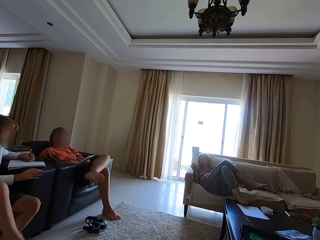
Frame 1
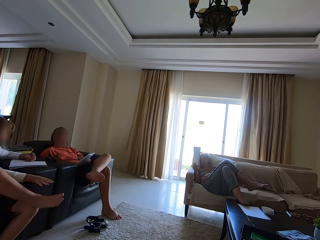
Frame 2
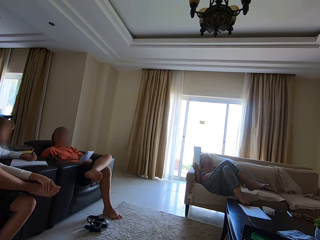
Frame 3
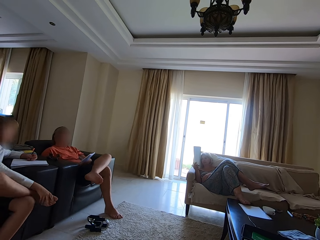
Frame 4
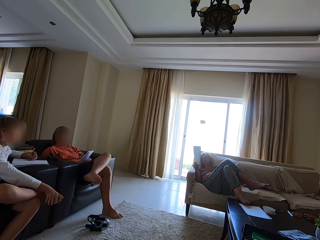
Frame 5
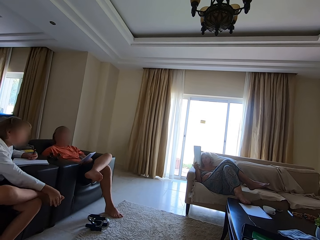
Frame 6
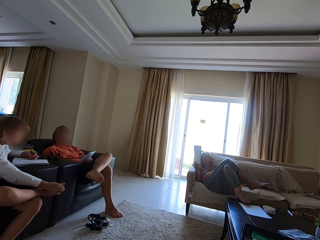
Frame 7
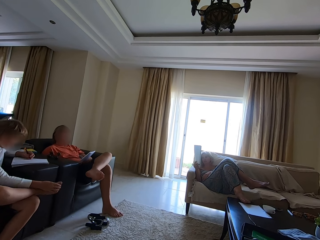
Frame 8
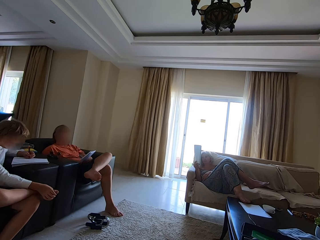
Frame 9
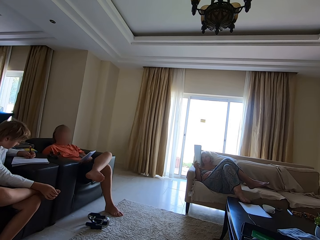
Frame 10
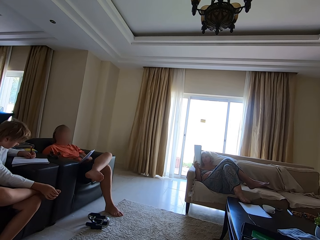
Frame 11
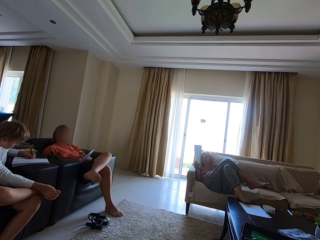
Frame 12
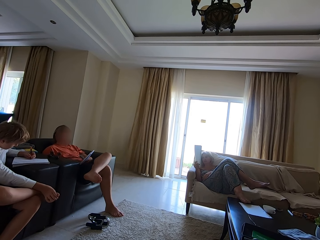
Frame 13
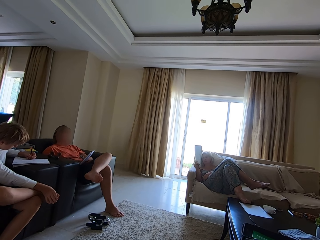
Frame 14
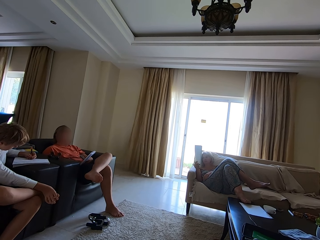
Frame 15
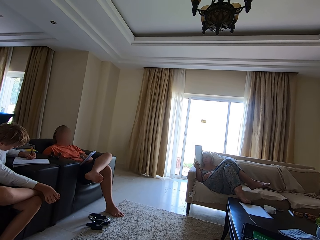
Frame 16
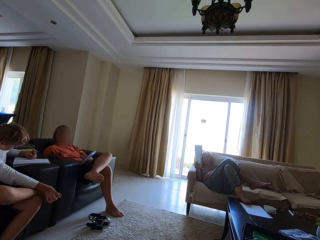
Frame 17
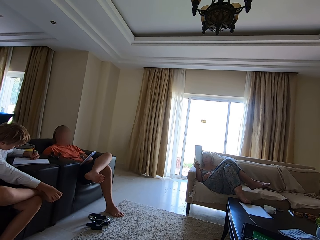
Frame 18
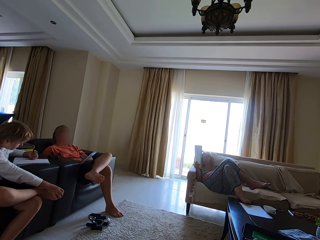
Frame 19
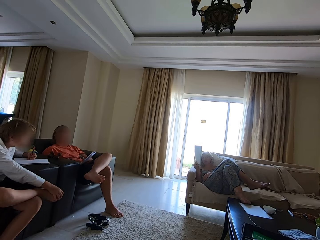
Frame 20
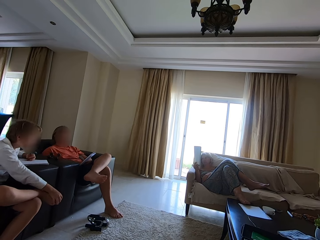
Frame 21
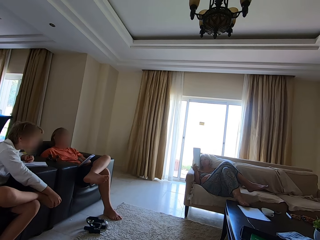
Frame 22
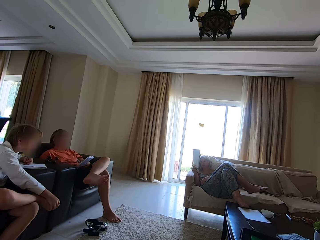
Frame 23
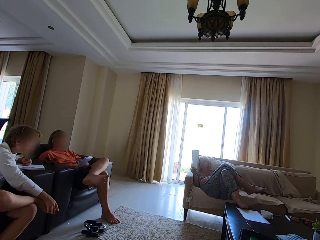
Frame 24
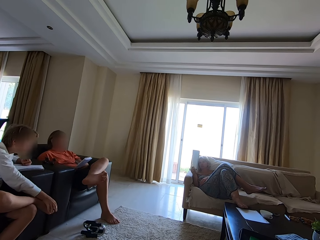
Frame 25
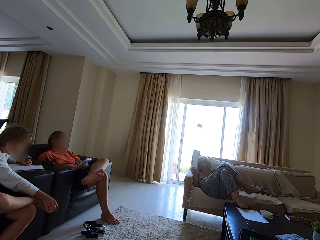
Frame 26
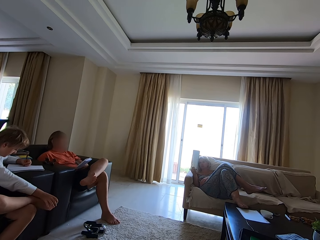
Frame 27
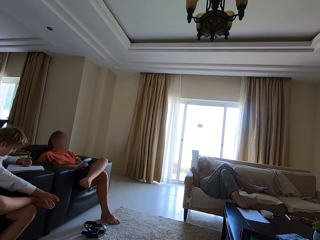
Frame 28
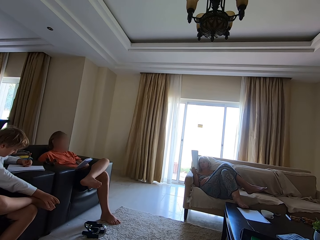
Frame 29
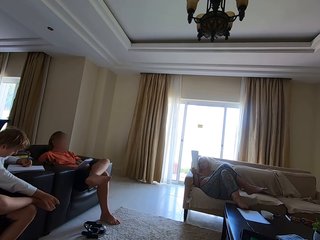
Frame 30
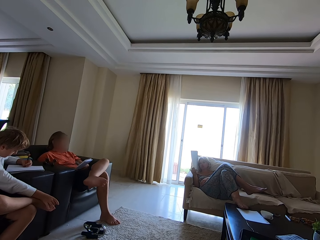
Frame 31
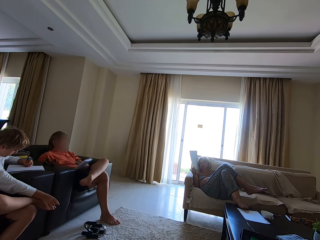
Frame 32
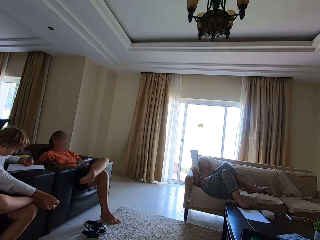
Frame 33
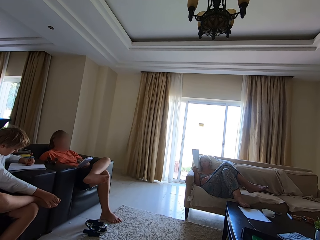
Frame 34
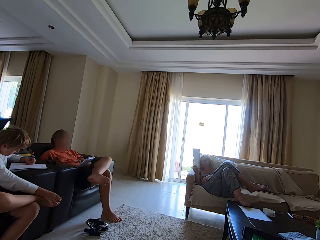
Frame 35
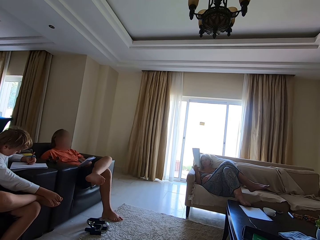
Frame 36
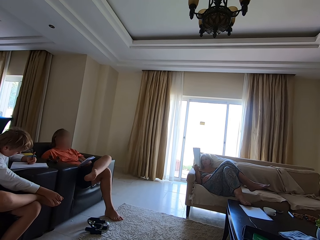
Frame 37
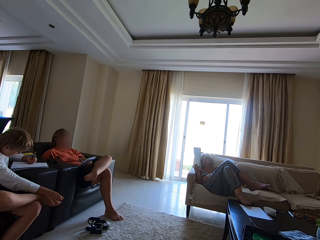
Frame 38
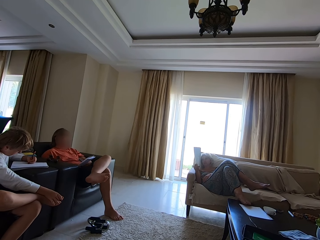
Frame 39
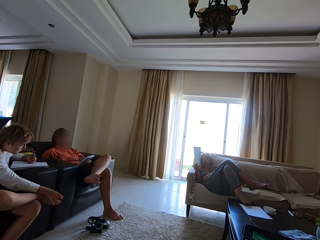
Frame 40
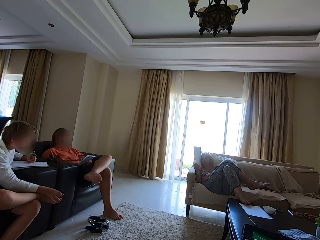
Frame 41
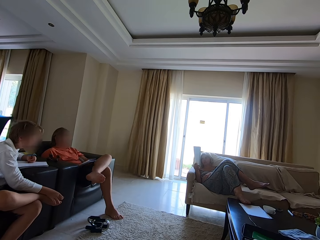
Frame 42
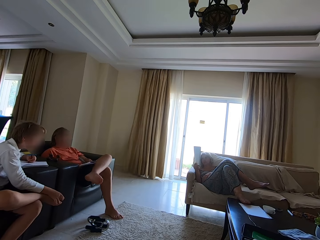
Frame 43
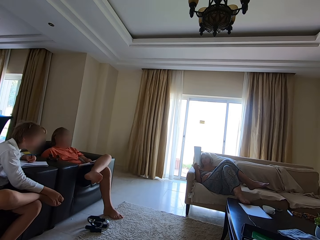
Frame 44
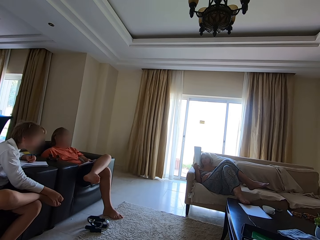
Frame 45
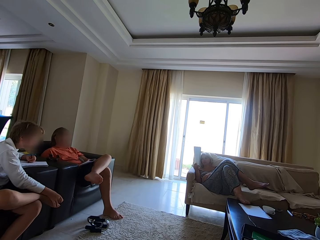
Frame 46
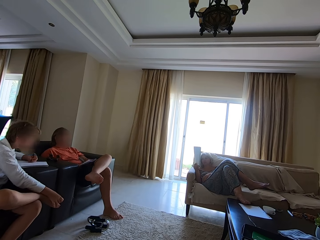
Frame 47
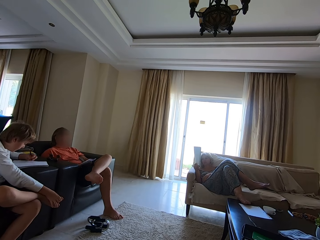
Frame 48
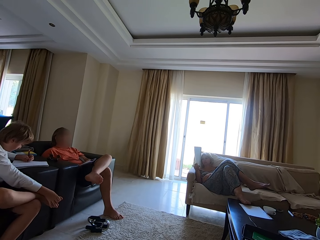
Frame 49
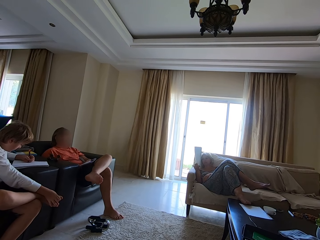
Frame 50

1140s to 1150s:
A person folds the leg. The person writes in a book. The camera wearer converses. The person looks at the book. The person writes in the book. The person looks at the book.

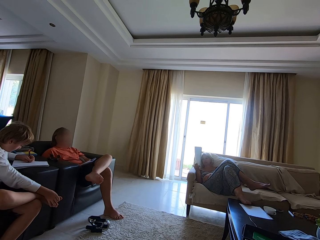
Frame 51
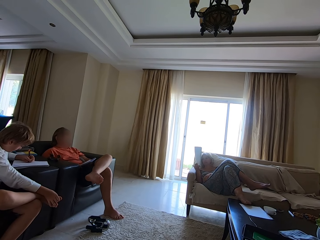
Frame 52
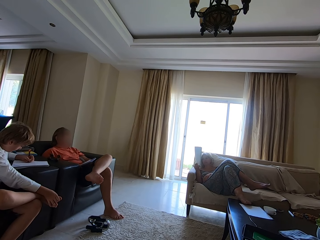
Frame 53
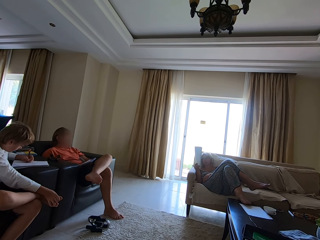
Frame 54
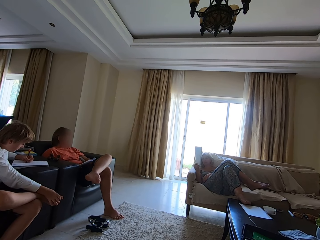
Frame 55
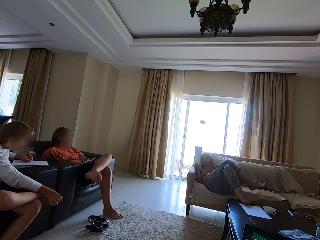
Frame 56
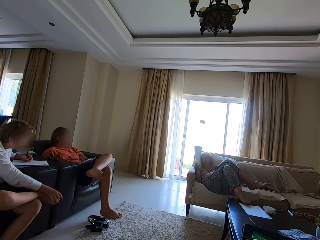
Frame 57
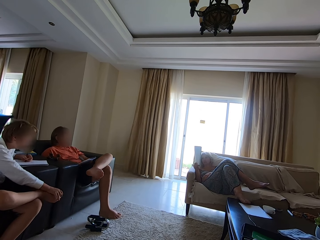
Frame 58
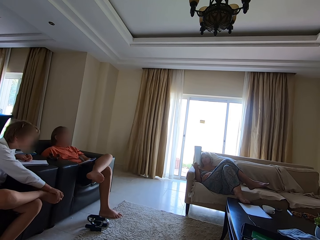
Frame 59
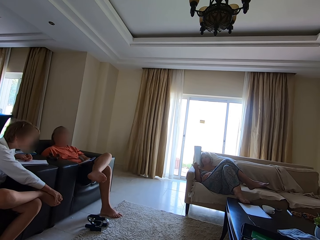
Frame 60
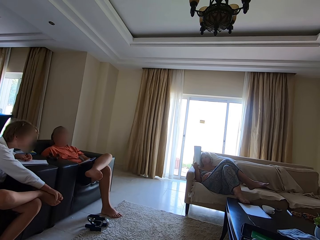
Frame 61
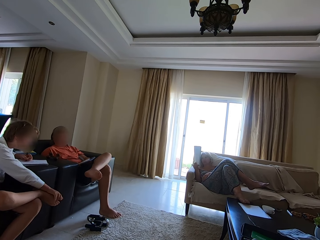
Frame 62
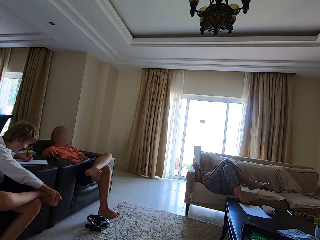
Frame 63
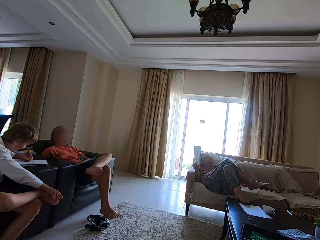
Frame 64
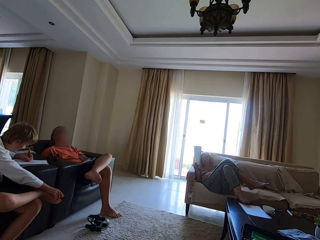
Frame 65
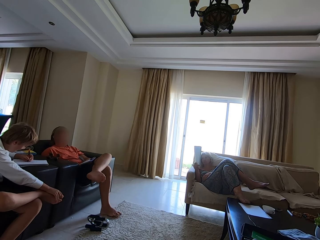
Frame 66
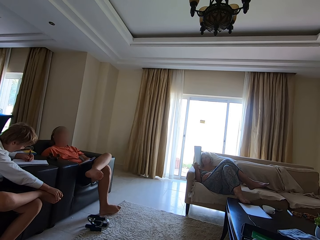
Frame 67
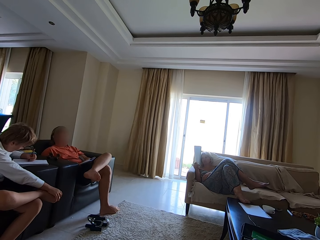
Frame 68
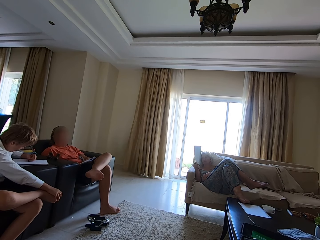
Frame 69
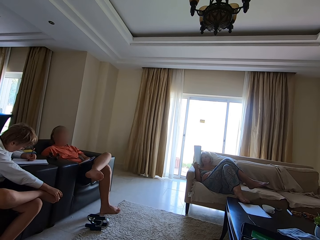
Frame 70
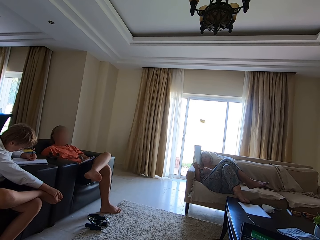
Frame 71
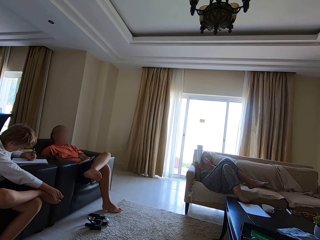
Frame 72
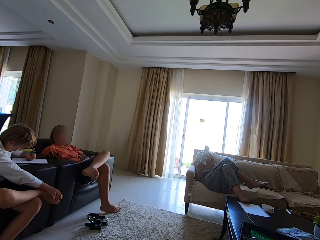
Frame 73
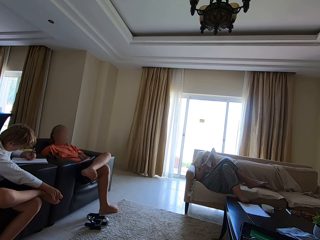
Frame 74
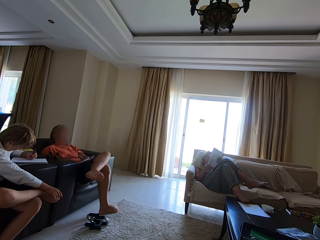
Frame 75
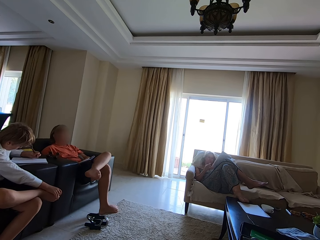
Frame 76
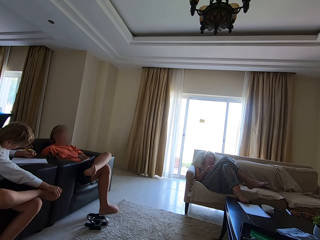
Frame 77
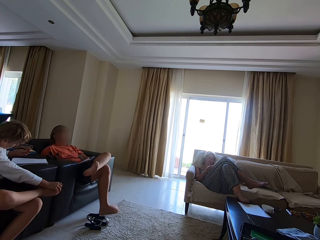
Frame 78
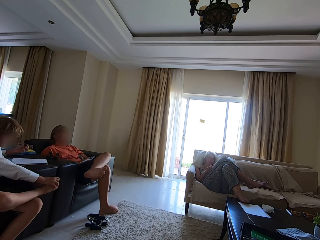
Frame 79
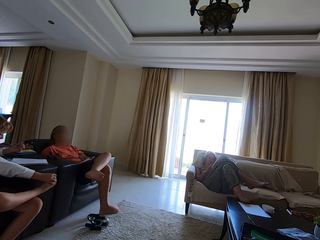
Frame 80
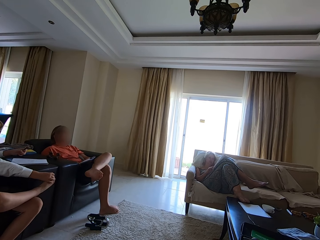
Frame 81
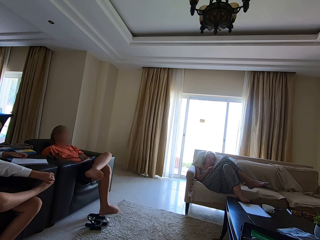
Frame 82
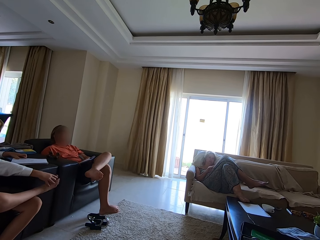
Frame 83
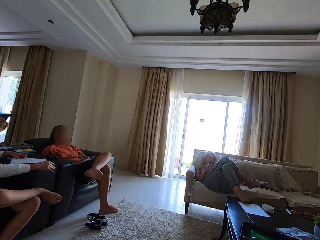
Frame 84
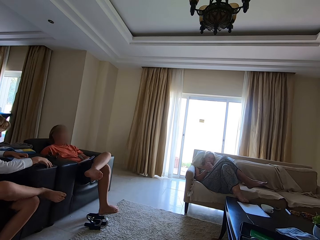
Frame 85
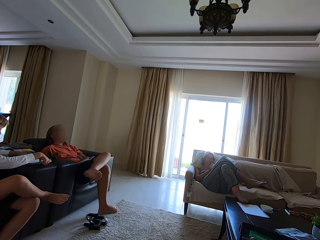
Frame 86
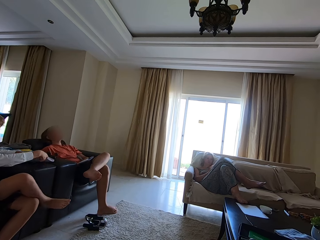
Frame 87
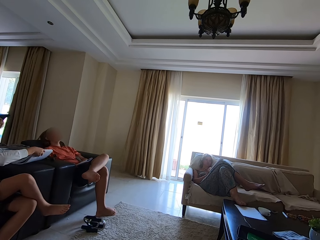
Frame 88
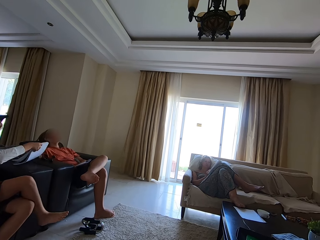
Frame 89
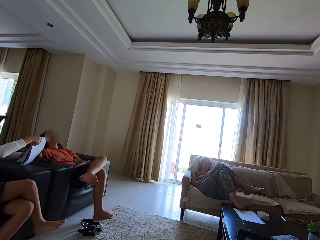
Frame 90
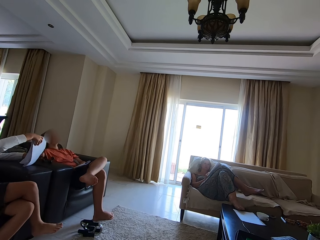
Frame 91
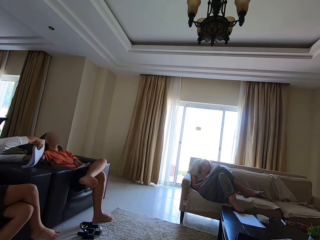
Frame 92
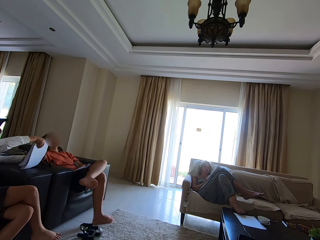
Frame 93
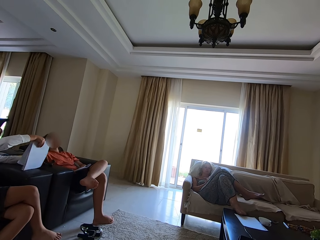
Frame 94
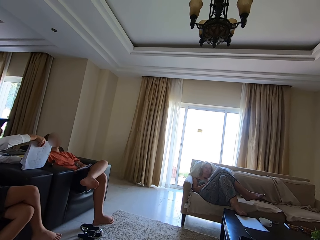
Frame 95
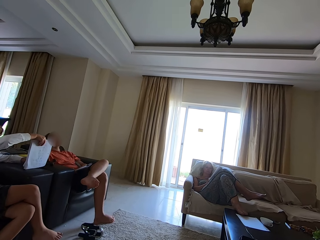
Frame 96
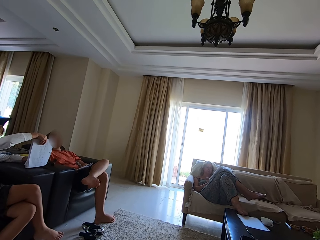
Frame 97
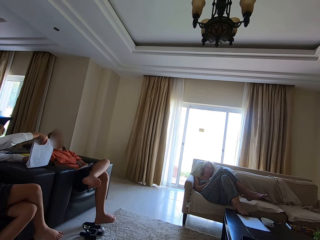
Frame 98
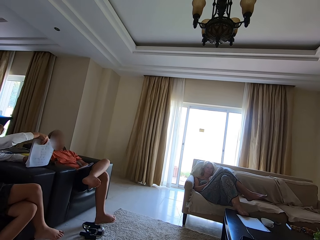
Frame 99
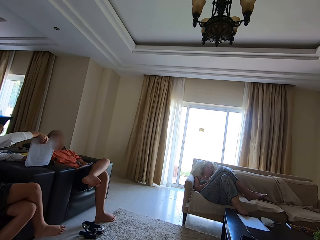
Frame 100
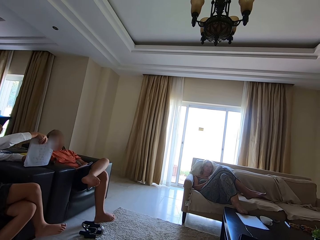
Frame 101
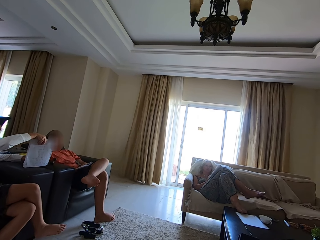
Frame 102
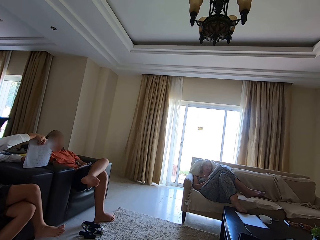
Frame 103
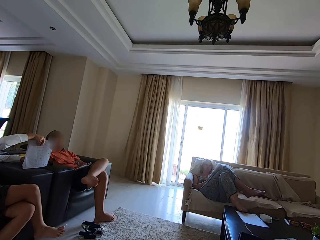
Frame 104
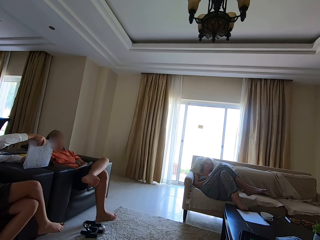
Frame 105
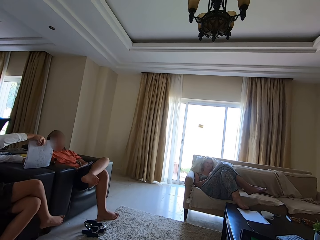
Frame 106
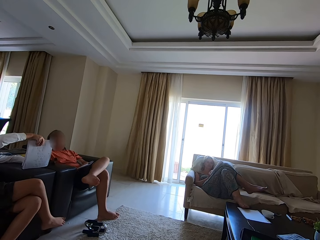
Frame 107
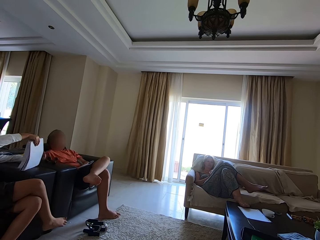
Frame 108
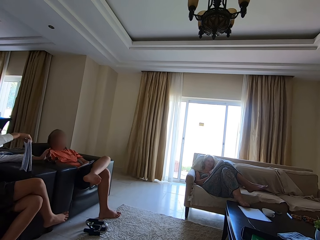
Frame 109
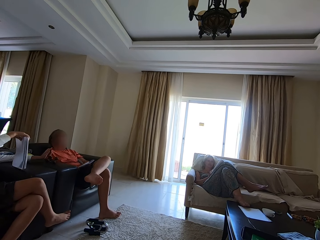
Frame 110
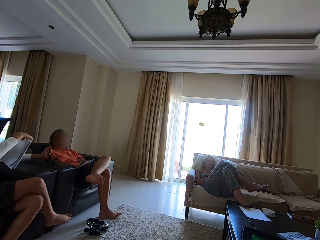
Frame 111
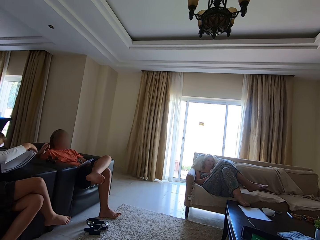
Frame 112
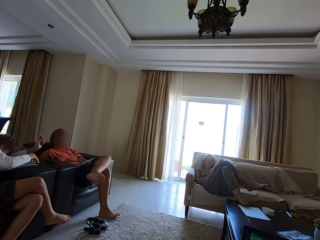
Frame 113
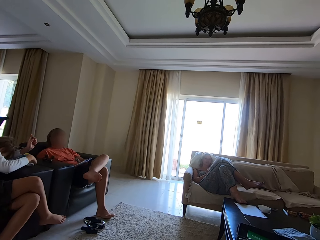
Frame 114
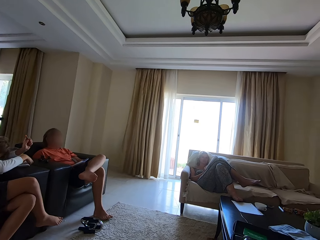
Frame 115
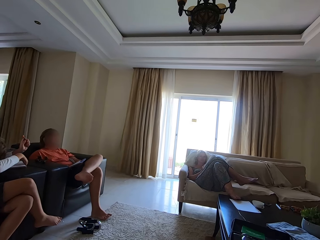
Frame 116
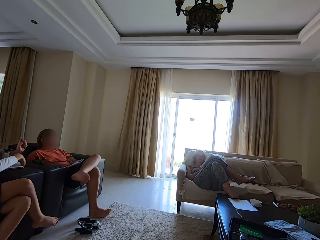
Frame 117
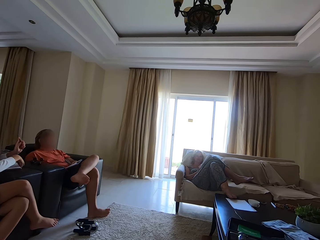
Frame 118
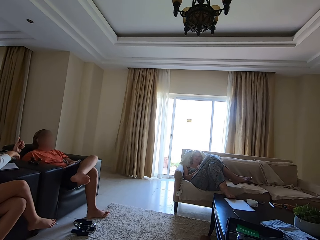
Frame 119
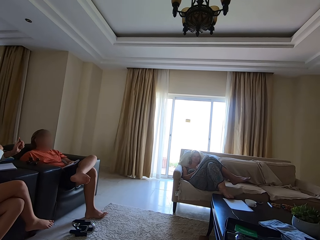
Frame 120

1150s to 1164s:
A person writes in a book. The person looks at the book. The person writes in the book. The person lifts a book on the couch. The camera wearer converses with the person. The person puts the book on the couch.
